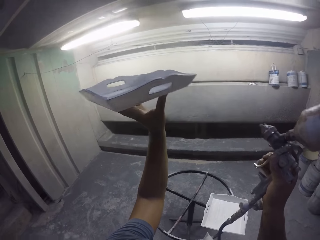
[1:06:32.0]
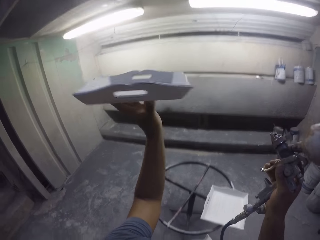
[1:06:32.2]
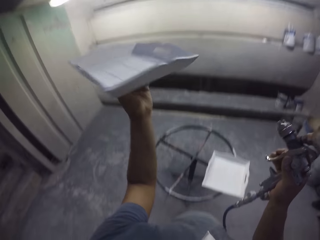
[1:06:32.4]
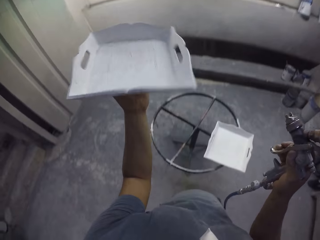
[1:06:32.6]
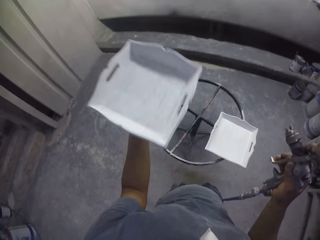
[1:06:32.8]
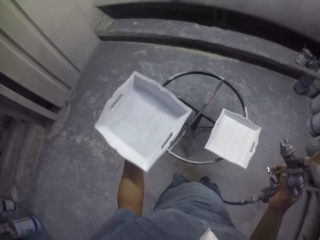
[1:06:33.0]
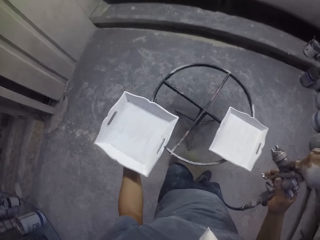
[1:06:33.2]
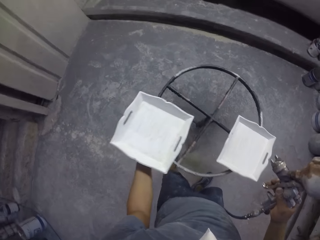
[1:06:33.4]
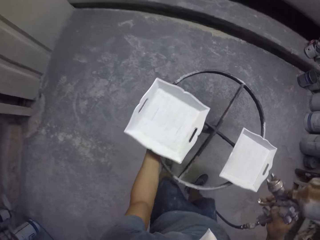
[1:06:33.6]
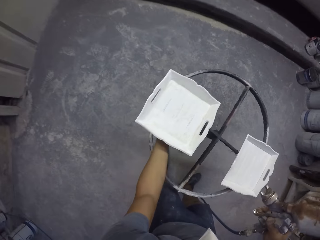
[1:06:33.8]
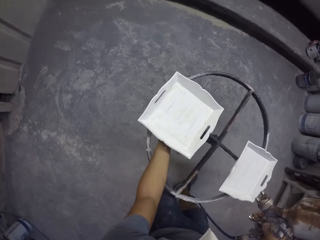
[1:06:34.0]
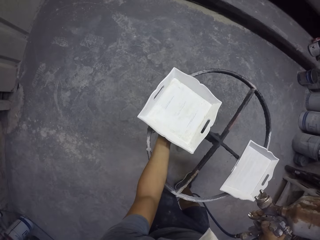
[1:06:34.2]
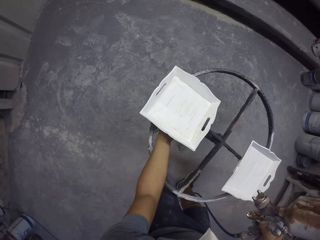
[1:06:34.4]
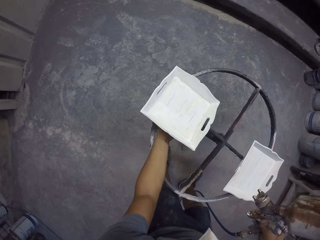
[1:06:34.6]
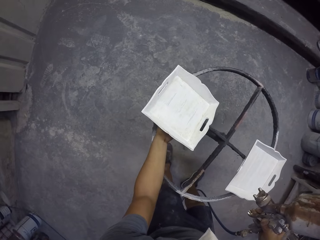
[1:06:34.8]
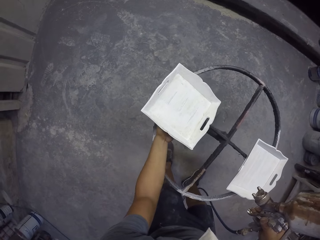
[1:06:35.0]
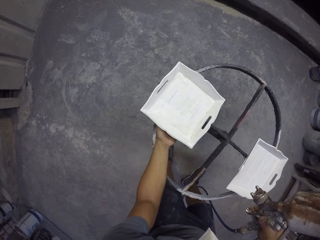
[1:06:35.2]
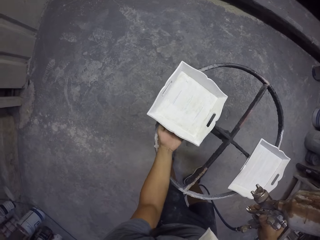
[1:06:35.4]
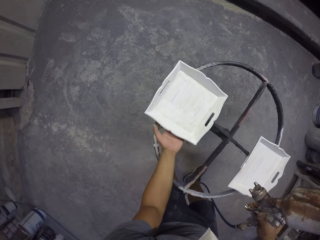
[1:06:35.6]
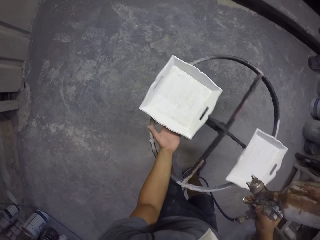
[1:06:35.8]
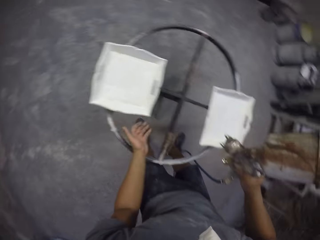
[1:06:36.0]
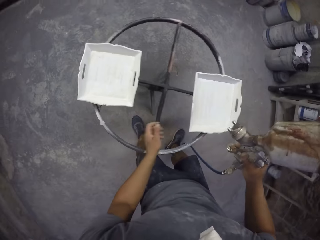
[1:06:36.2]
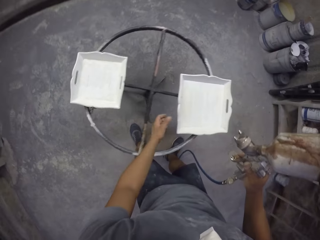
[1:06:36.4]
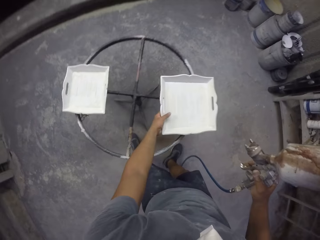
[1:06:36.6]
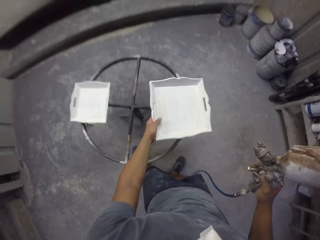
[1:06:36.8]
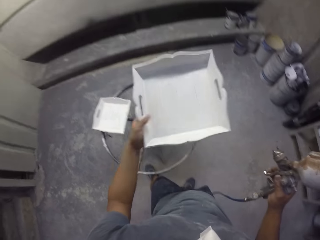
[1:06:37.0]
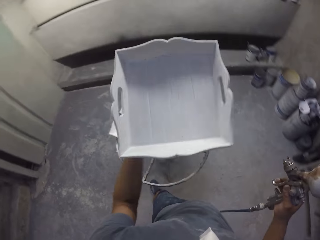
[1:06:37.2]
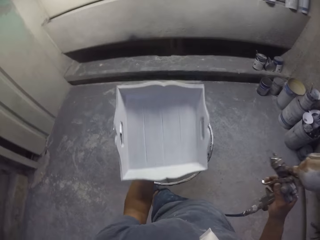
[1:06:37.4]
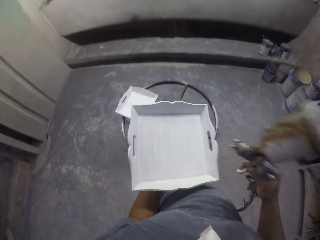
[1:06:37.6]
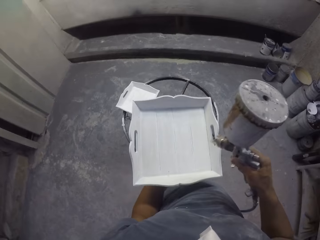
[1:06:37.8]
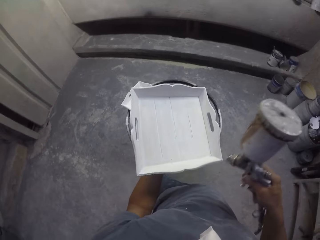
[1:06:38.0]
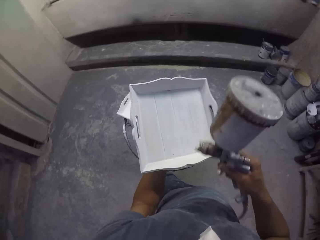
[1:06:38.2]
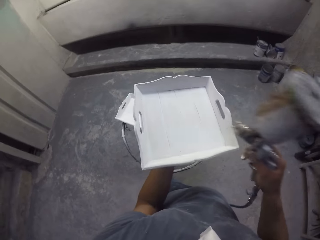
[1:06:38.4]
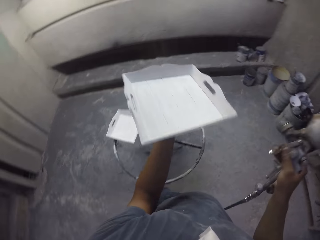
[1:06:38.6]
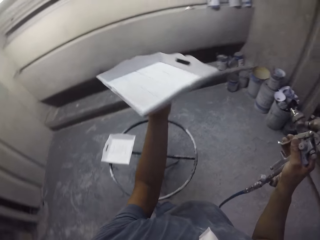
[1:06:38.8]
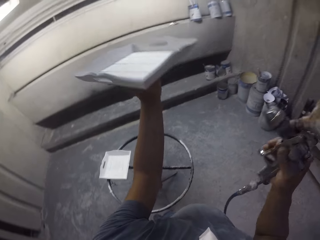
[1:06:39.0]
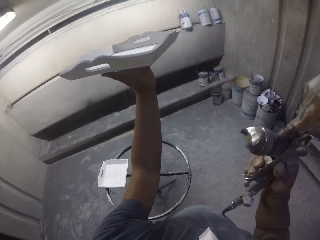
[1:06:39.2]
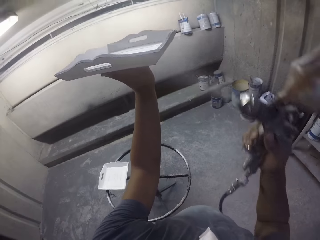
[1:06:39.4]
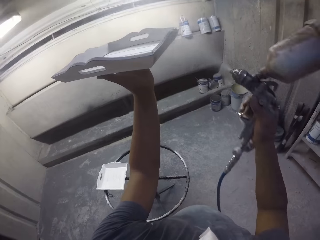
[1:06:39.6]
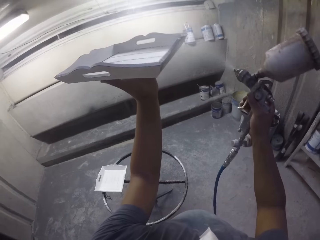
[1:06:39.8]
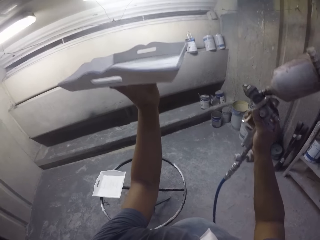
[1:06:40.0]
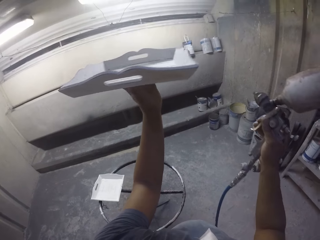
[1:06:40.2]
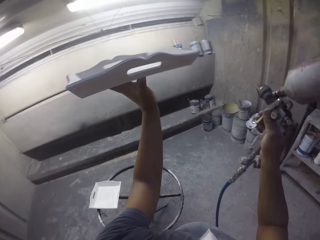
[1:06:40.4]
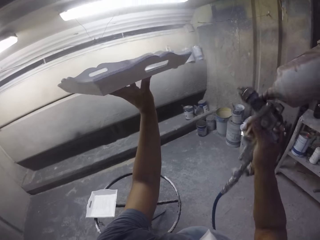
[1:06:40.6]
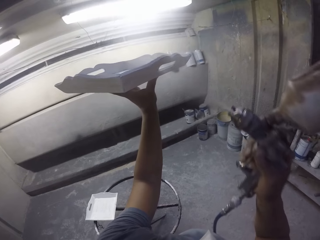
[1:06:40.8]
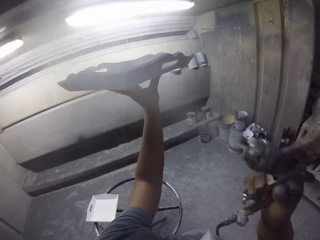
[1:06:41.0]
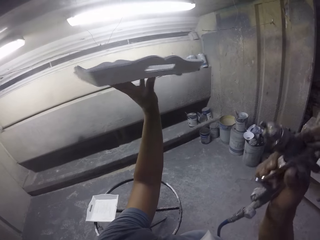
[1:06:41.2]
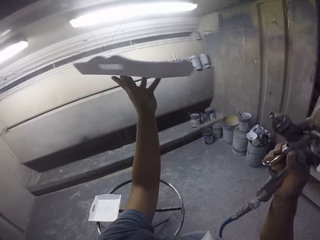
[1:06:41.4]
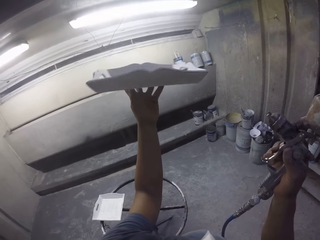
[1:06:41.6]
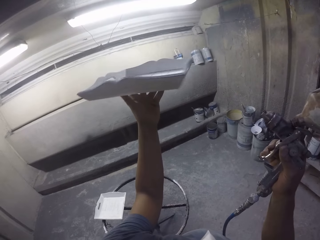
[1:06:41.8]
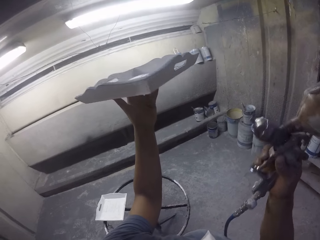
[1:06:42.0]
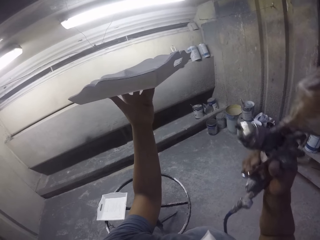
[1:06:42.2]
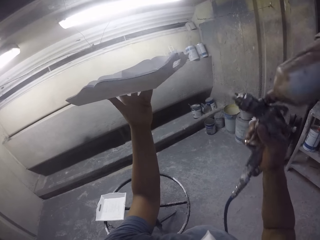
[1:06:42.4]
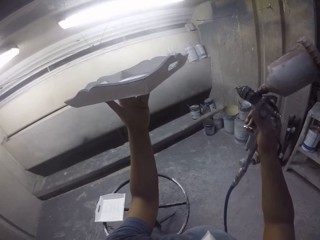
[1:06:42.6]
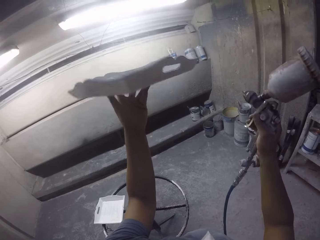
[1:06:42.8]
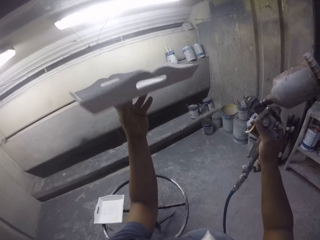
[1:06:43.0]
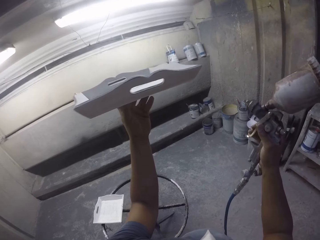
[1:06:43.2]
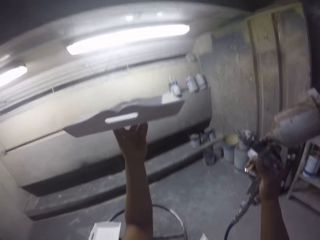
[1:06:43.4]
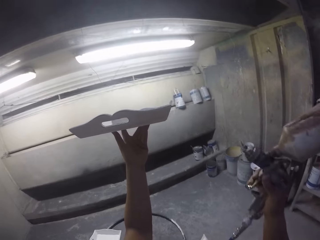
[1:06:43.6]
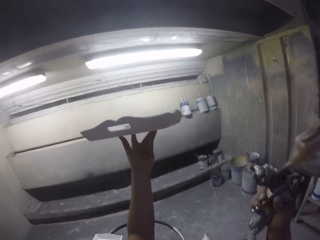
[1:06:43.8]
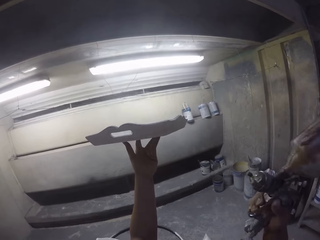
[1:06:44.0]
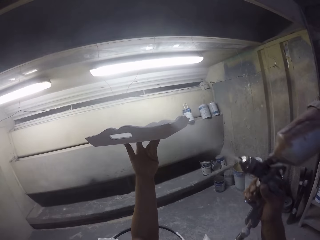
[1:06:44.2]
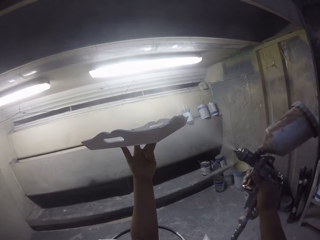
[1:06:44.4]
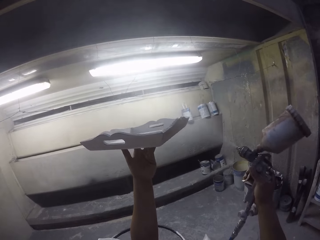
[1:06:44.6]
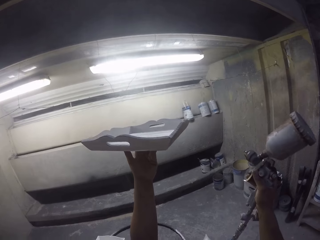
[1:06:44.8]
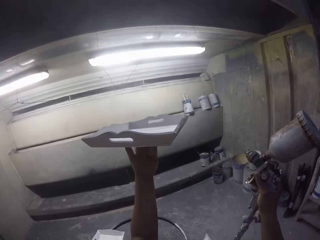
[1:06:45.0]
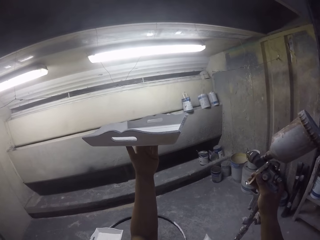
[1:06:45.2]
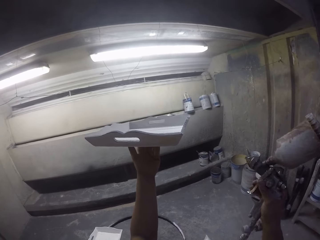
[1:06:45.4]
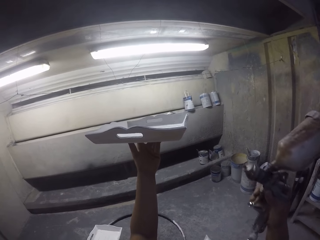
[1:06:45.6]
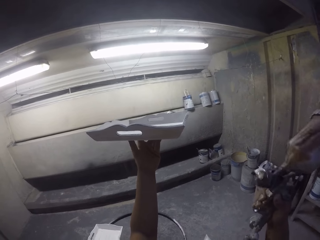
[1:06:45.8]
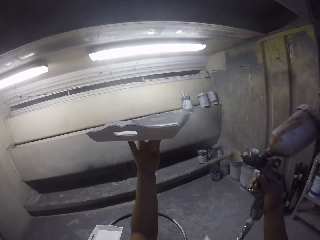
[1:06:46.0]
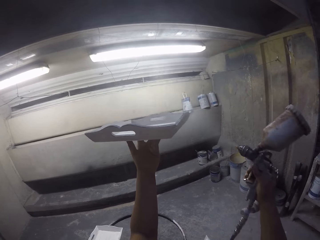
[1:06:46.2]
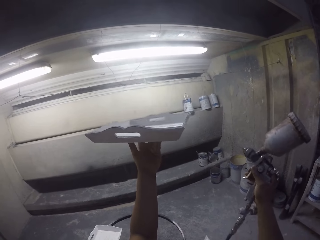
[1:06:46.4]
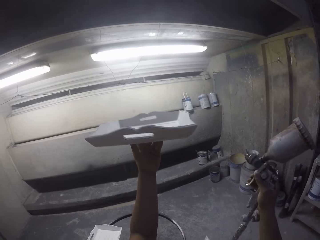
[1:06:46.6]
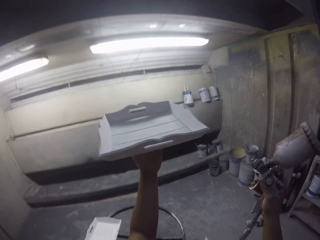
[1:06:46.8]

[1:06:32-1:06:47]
The camera wearer places a tray on a stand. They pick up the tray on the stand with the left hand. They spray the tray with a spray paint gun.

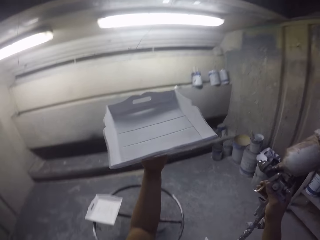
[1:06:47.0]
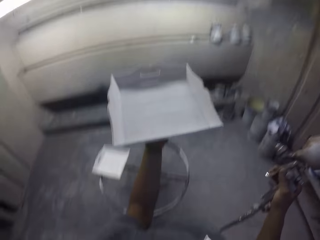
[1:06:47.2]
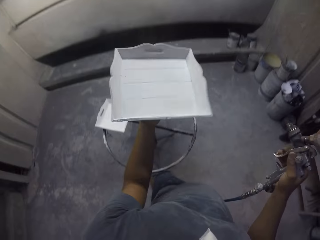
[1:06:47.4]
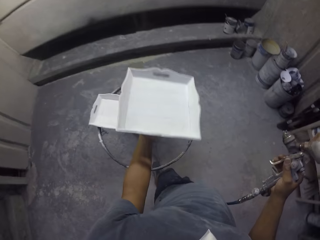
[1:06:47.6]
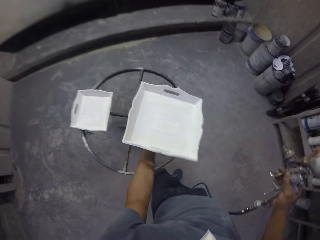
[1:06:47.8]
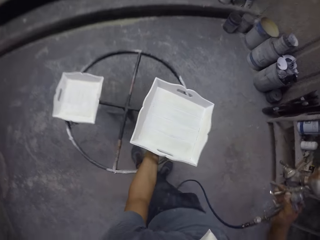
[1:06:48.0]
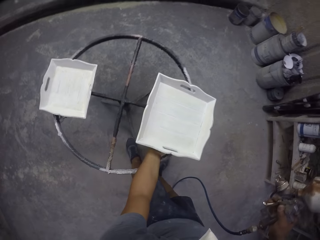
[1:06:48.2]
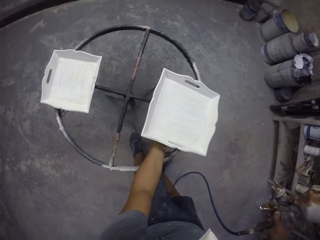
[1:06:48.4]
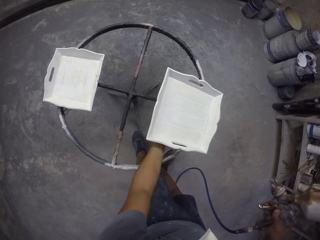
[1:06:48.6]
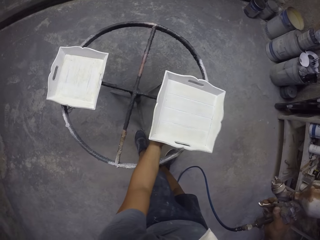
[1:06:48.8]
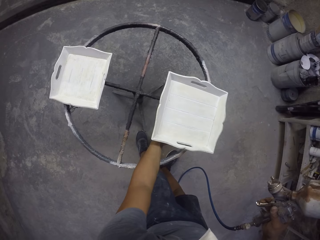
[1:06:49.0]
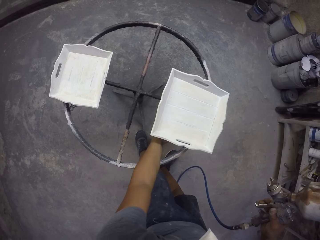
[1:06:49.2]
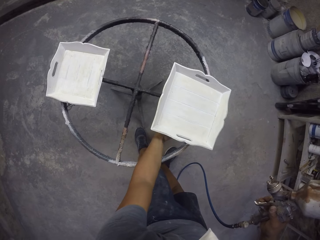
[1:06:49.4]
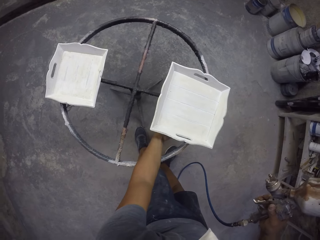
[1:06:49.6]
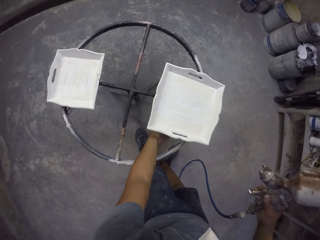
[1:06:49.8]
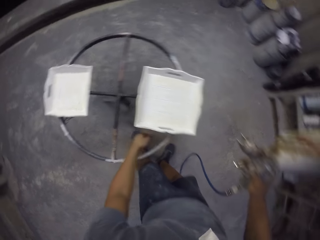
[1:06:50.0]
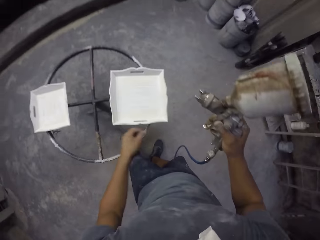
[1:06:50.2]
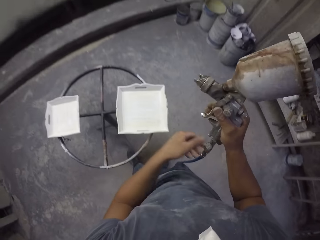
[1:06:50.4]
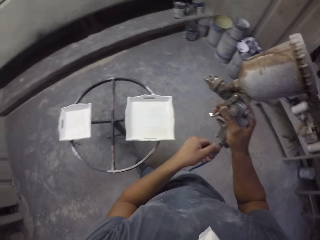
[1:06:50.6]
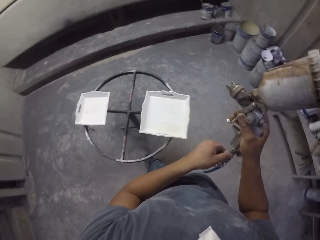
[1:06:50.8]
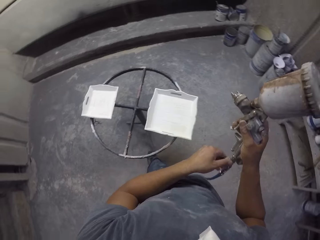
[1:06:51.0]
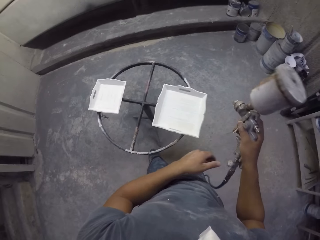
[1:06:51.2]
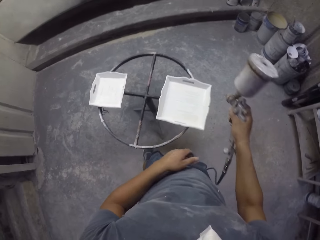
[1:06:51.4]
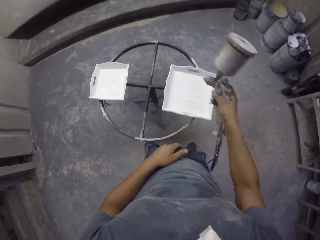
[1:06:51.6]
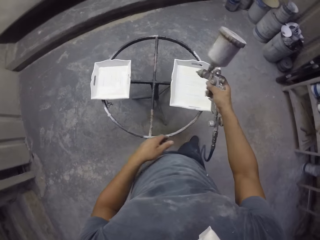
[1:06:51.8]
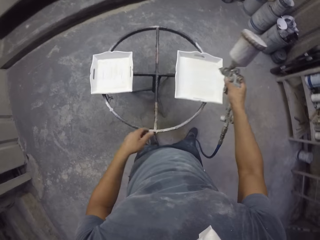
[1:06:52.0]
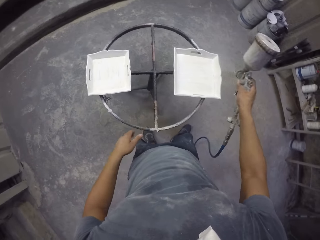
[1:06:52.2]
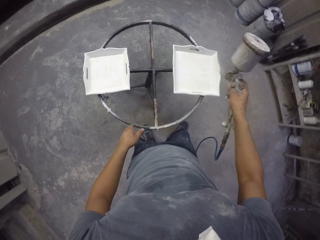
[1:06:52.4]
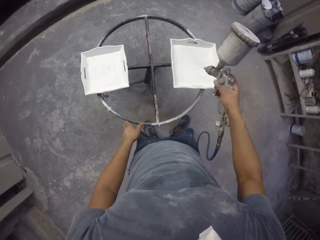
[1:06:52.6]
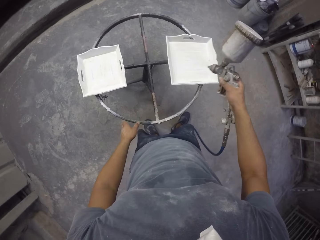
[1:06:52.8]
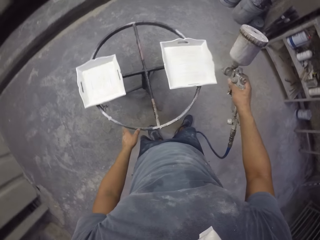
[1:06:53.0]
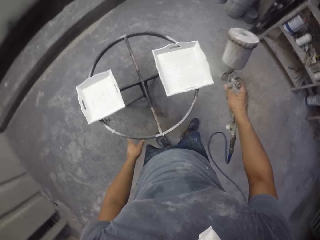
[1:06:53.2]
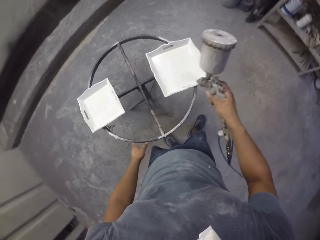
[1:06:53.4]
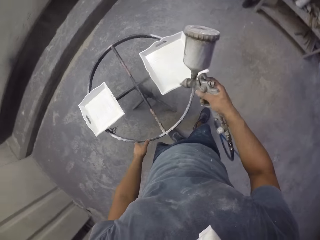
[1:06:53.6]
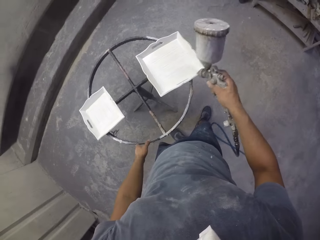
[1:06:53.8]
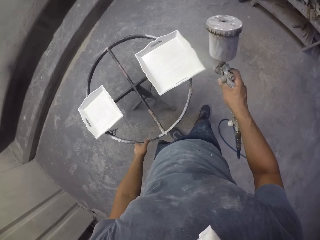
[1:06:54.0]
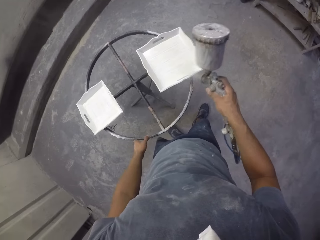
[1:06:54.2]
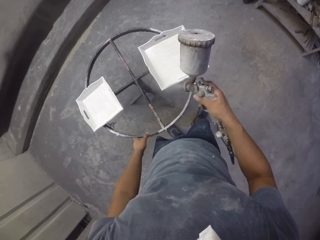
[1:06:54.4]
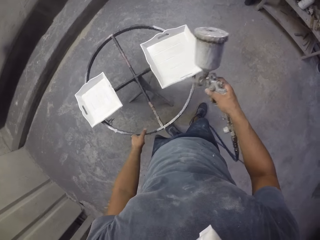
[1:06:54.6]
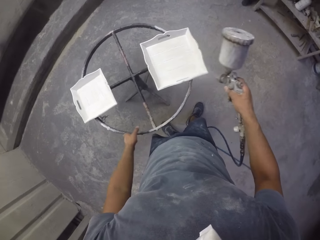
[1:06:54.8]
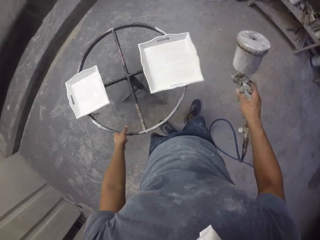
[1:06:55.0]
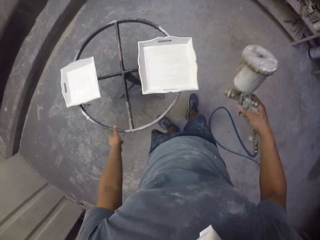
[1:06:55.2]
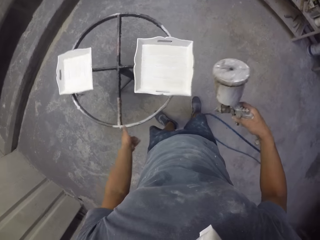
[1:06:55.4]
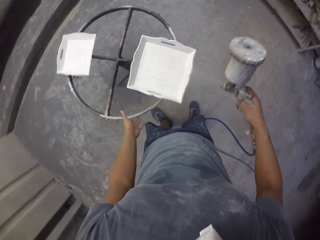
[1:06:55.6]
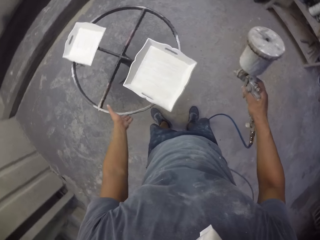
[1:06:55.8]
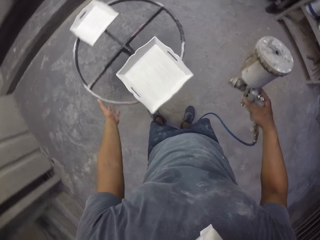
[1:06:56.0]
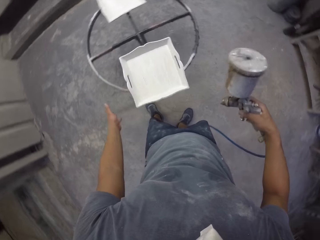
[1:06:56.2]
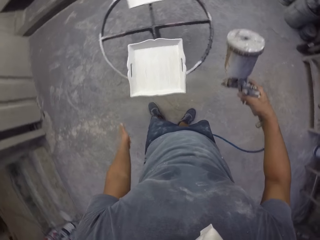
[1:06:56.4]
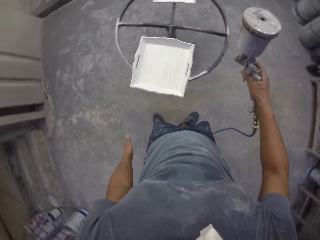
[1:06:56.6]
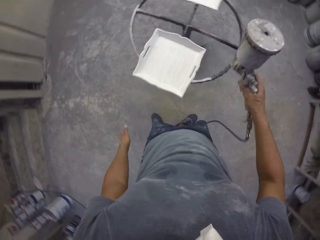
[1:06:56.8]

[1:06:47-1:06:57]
The camera wearer places a tray on a stand. They spray the tray with a spray gun. They rotate the stand with the left hand. They spray the tray with the spray paint gun.
